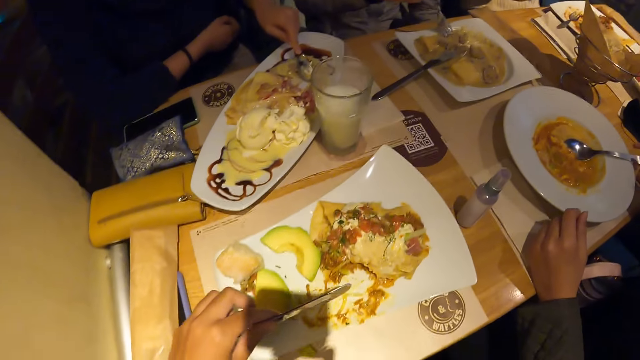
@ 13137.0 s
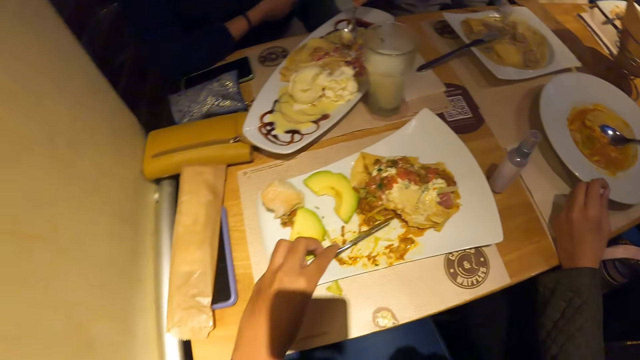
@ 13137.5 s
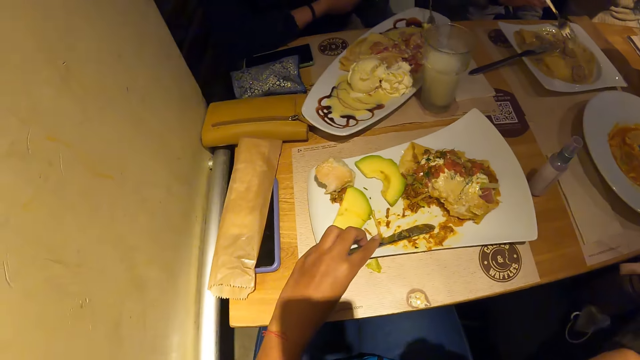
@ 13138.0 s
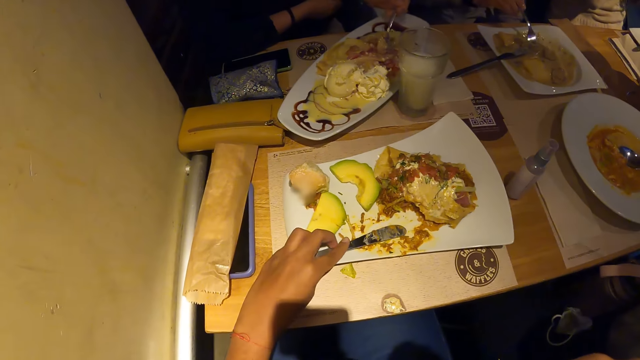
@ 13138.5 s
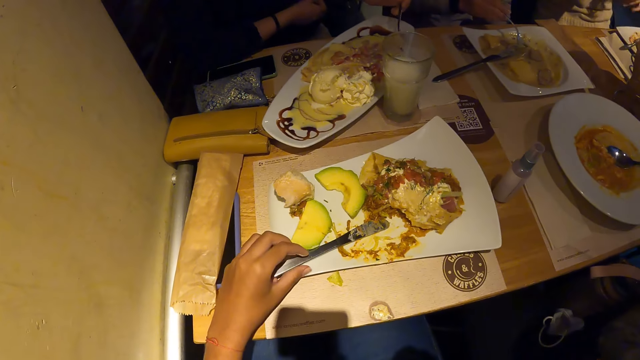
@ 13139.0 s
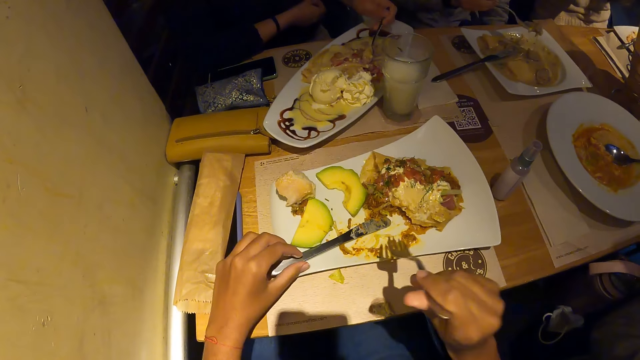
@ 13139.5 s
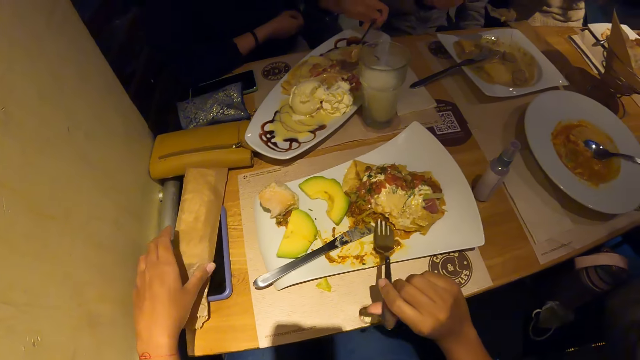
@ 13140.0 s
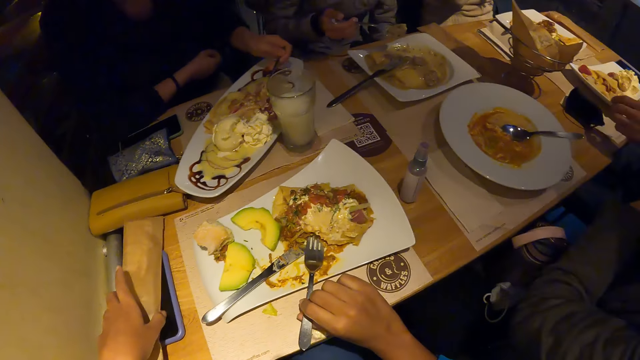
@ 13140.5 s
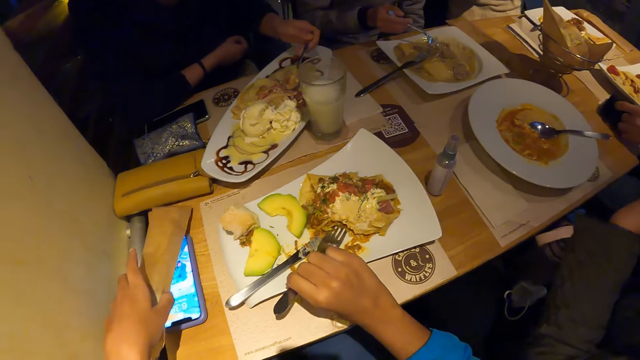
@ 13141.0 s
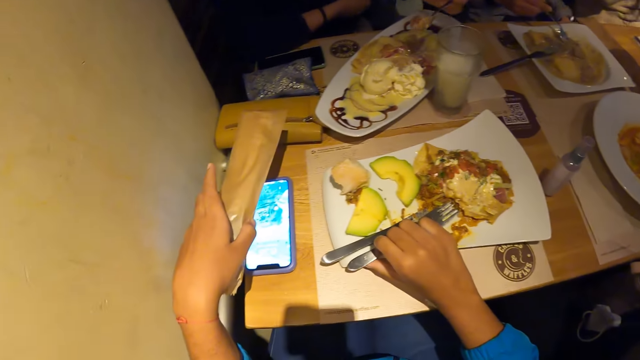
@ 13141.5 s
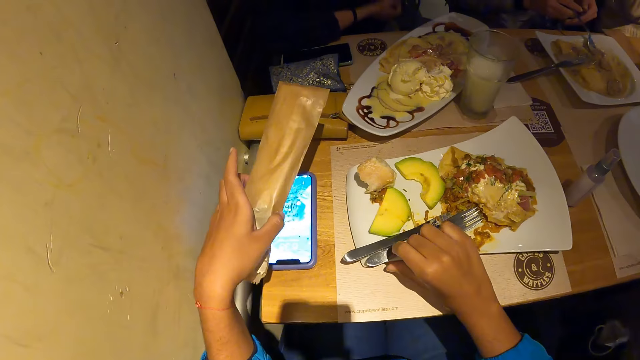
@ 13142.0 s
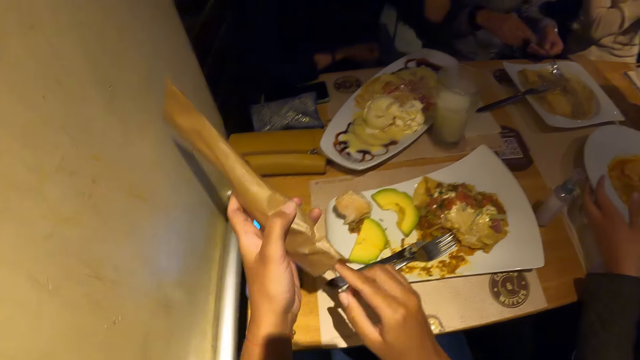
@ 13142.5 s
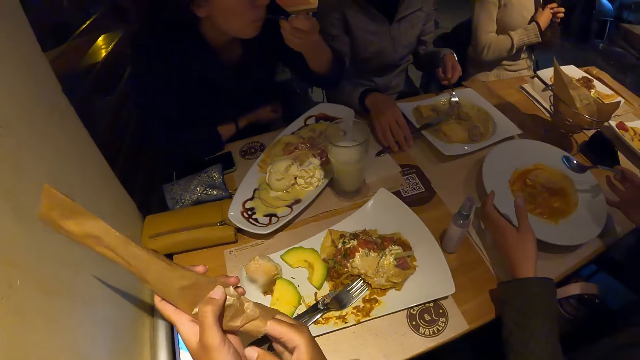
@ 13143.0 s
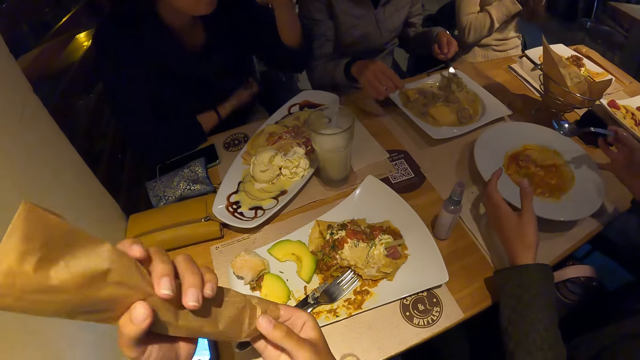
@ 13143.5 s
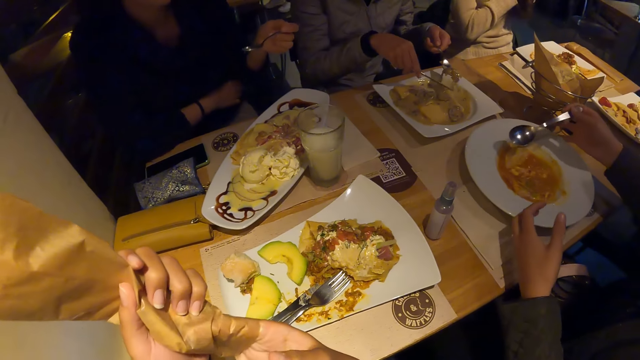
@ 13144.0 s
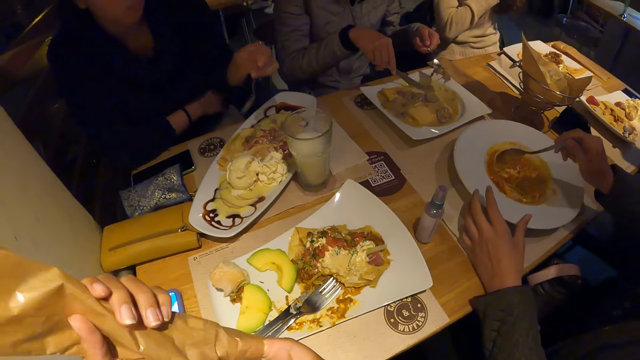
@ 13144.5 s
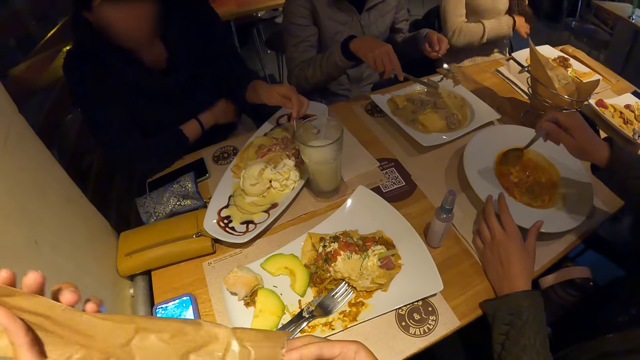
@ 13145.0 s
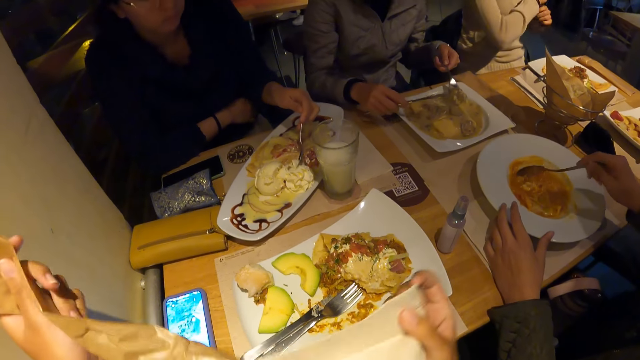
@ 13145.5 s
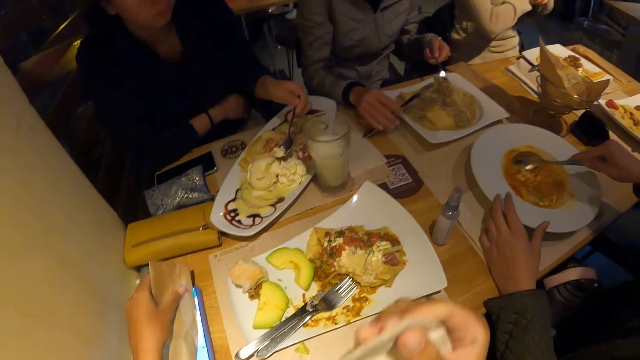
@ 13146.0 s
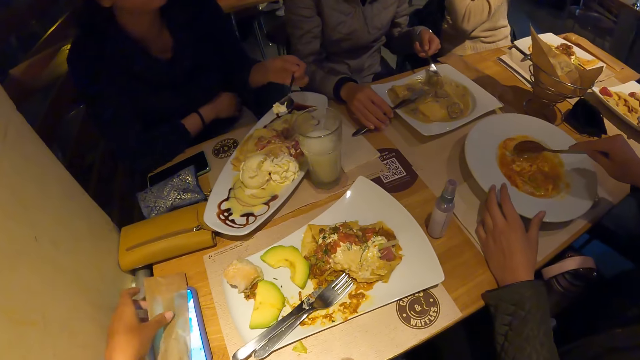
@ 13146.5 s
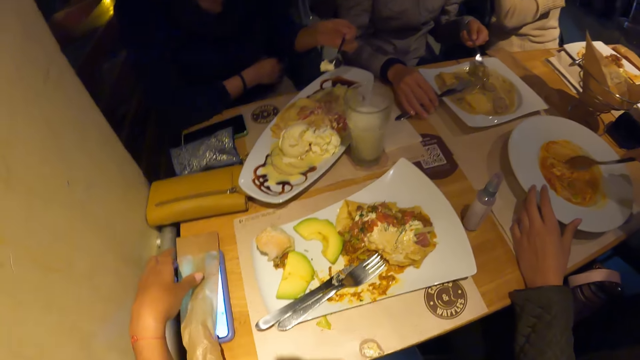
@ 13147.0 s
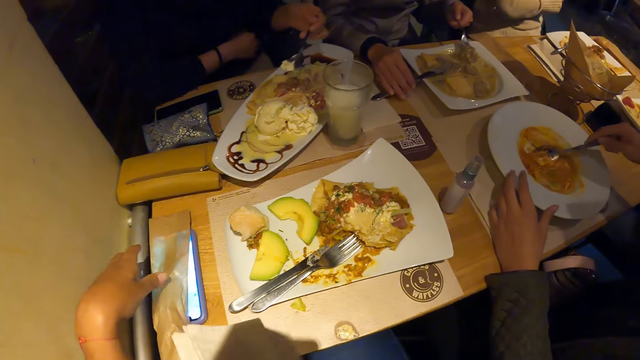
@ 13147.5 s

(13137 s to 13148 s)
The camera wearer moves the fork down and moves the knife on the plate. She drops the knife in her left hand on the plate of waffles on the table. The woman scoops soup in the plate of chicken soup on the table with the fork in her right hand. The camera wearer moves the fork down and holds the knife. She drops the fork in her right hand on the plate of waffles on the table. She moves her hand up. She picks the pack of cutlery from the phone on the table with her left hand. She holds the paper. She turns the fork and operates the phone. Another woman eats waffles from the tray of waffles on the table with her left hand. The first woman passes the fork from her right hand to her left hand. The camera wearer lifts her hand up, places the fork on the plate, and lifts the paper up. The man turns the plate of carrot soup with his left hand. The camera wearer holds the paper. She takes a tissue from the pack of cutlery with her right hand. The first woman picks the knife on the plate of carrot soup with her right hand. The camera wearer puts her hand in the paper. The man scoops carrot soup from the plate of carrot soup on the table with the spoon in his right hand. The other woman scoops waffles from the tray of waffles on the table with the spoon in her left hand. The camera wearer presses the paper. The first woman scoops chicken soup from the plate of chicken soup on the table with the cutlery in both hands. She places the knife on the plate of chicken soup with her right hand. The camera wearer puts the paper on the table.

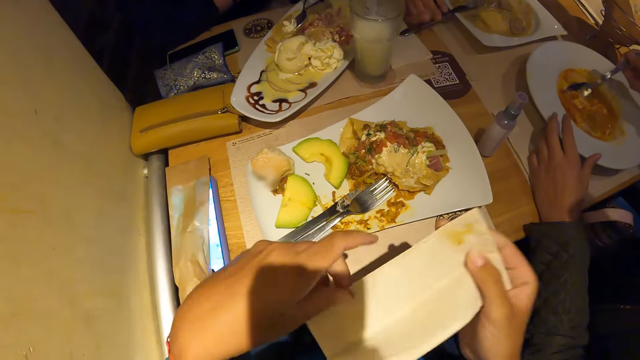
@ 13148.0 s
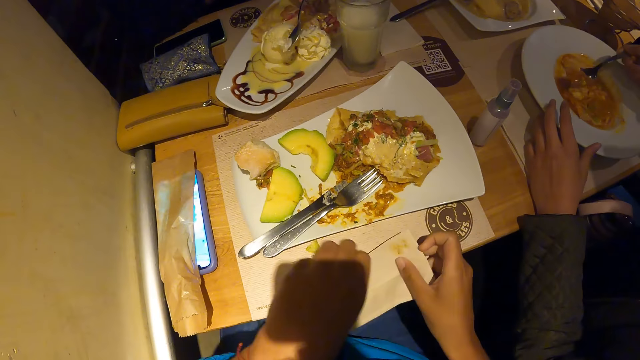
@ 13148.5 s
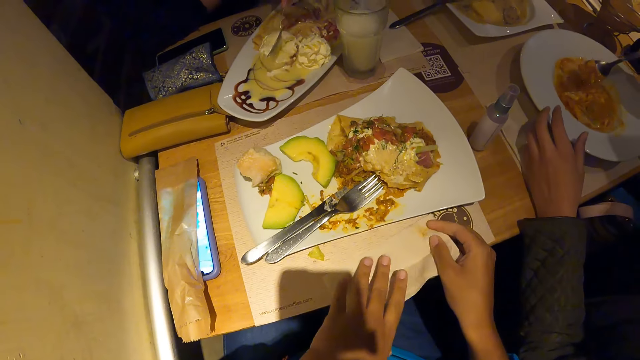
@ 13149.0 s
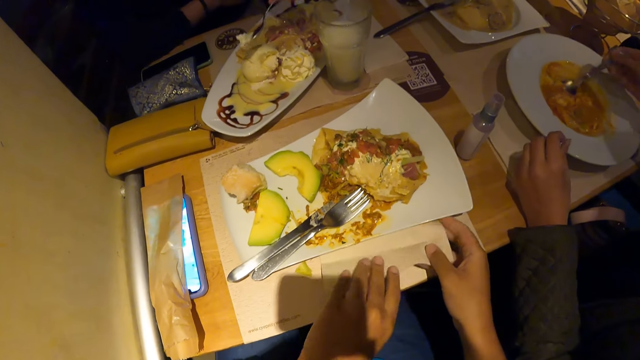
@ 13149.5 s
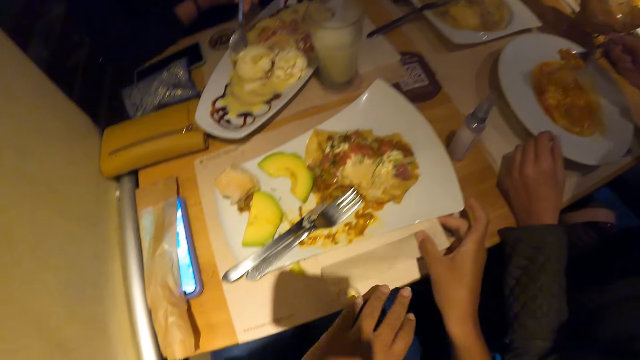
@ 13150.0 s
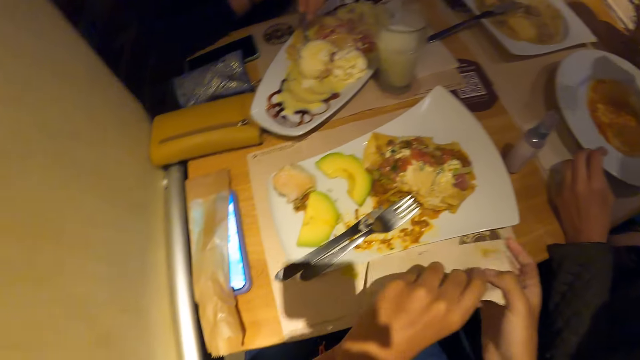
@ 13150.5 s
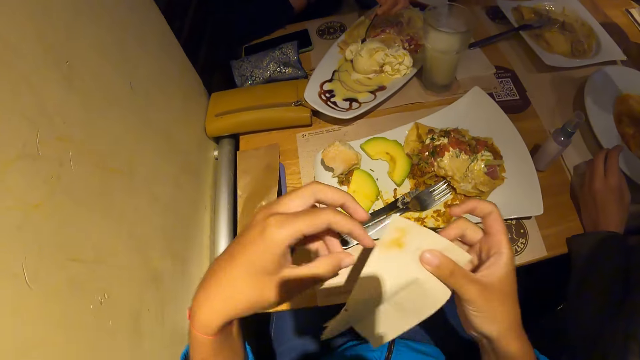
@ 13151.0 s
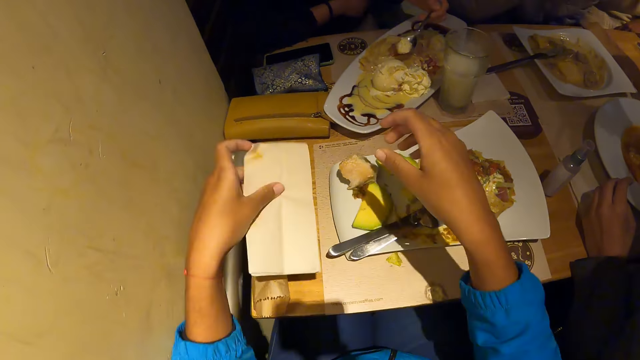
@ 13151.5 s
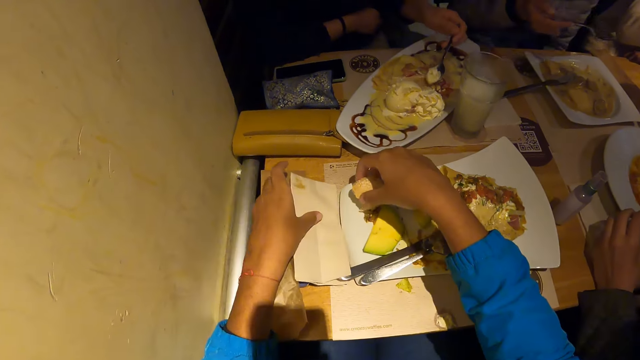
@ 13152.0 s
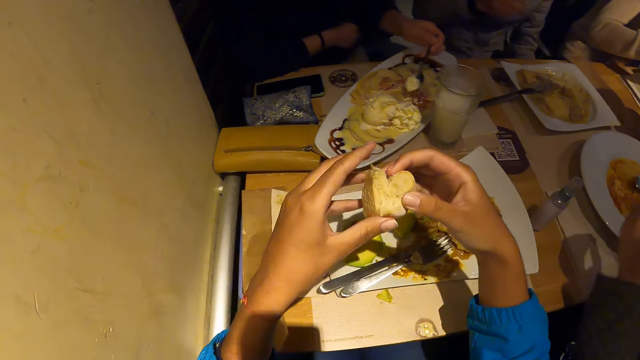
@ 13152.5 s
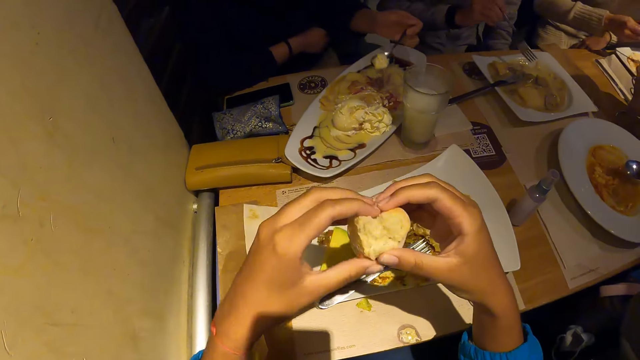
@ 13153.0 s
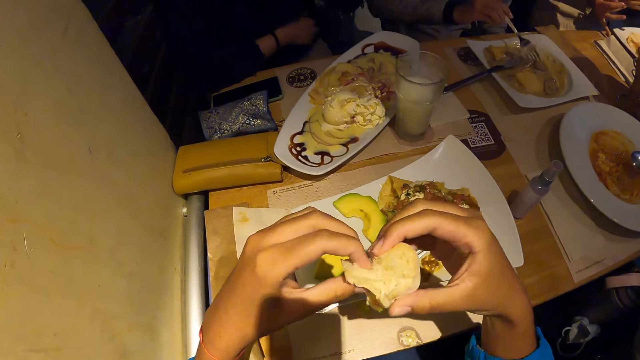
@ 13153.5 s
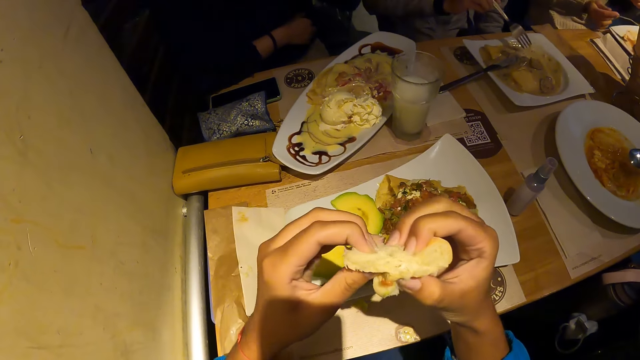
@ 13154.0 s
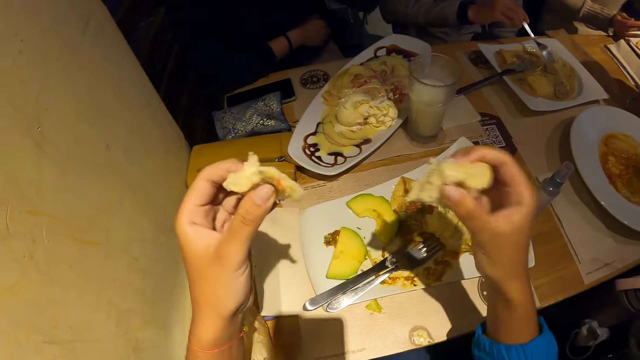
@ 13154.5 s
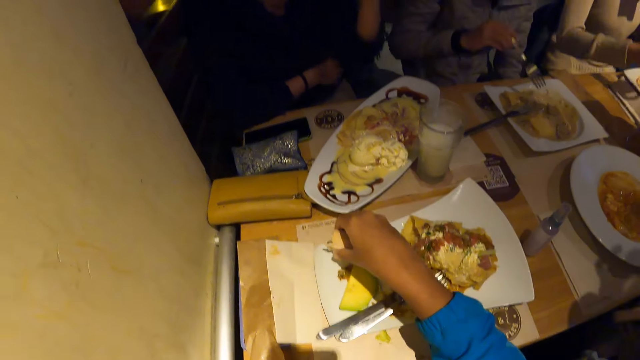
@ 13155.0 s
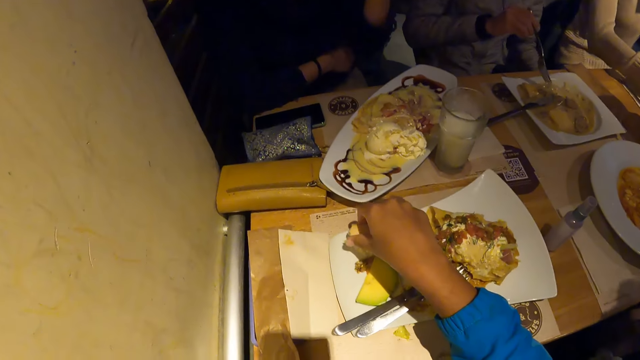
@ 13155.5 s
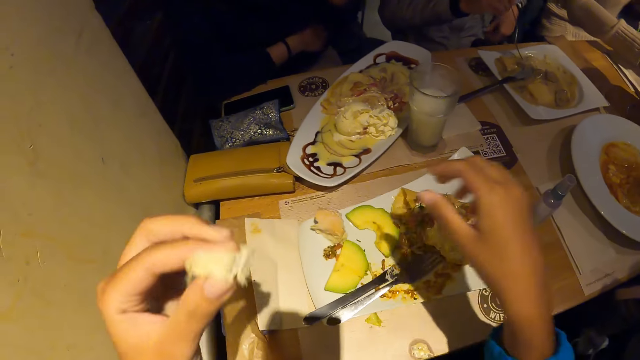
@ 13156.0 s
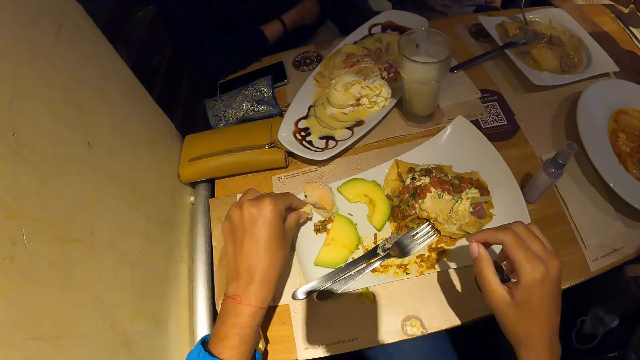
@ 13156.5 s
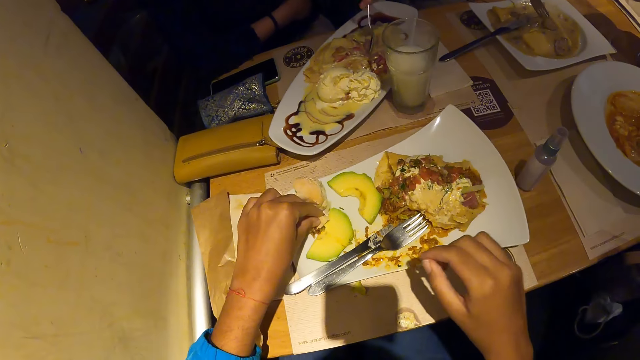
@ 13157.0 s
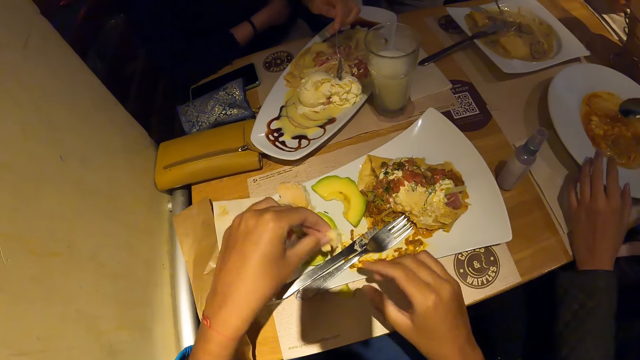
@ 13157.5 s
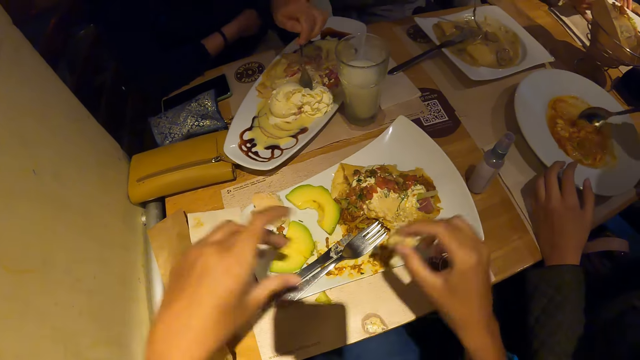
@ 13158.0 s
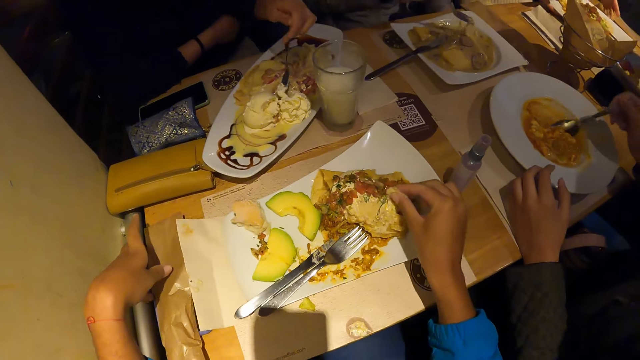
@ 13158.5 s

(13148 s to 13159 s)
The camera wearer moves her hand up. She holds the tissue or paper with both hands. She moves the tissue on the table with both hands. She presses the paper on the table. She moves the paper under the plate and moves her hand up. She lifts the paper up. She turns the paper. She moves the paper down and moves her hand on the plate. She picks the piece of bread from the plate of waffles on the table with her right hand. She lifts up the bread and puts the paper on the table. She cuts a piece of bread from her right hand with her left hand. She holds up the bread with both hands. The woman scoops soup in the plate of chicken soup on the table with the fork in her right hand. The camera wearer lifts up the bread and moves the bread on the plate. She drops the piece of bread on the plate of waffles on the table with her right hand. She moves her hand up and moves the bread on the plate. She places the bread on the avocado. Another woman scoops waffles from the tray of waffles on the table with her left hand. The camera wearer passes the piece of bread from her left hand to her right hand. The man scoops carrot soup from the plate of carrot soup on the table with the spoon in his right hand. The camera wearer holds up the bread. She moves the bread on the plate. She touches waffles in the plate of waffles on the table with the bread in her right hand.
